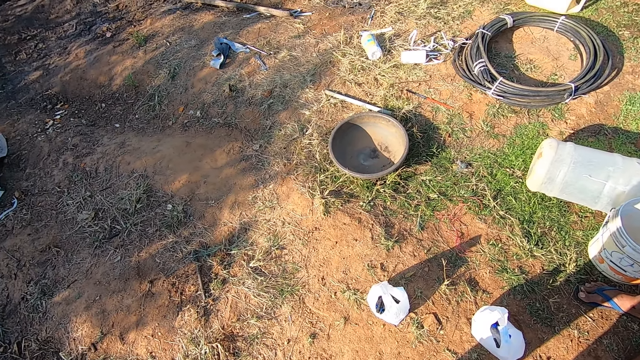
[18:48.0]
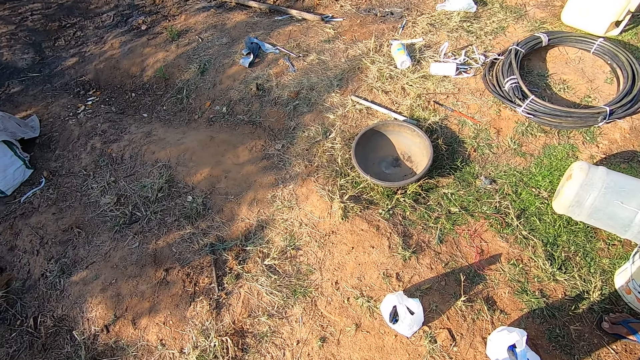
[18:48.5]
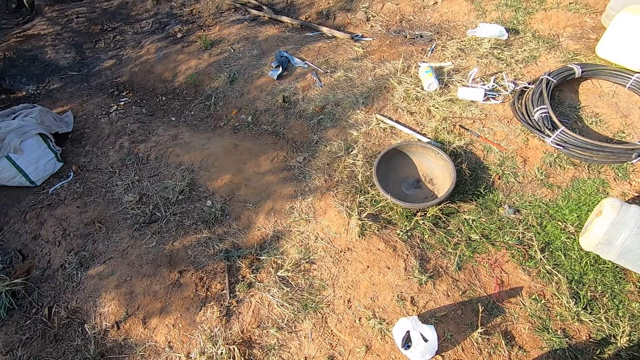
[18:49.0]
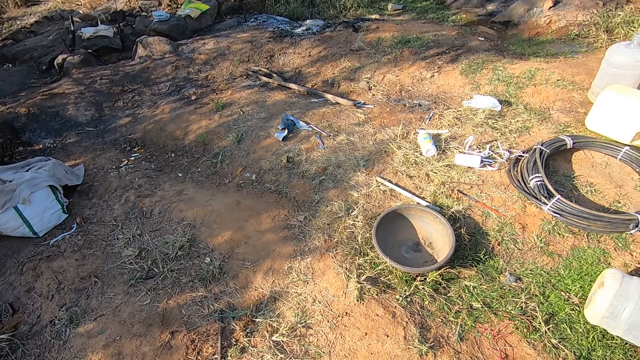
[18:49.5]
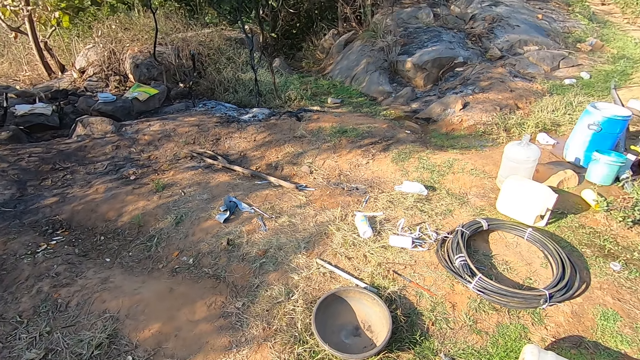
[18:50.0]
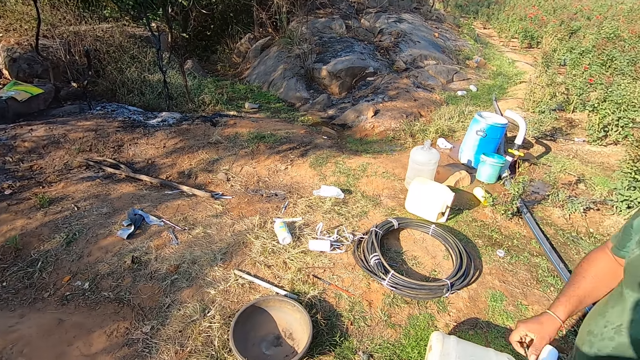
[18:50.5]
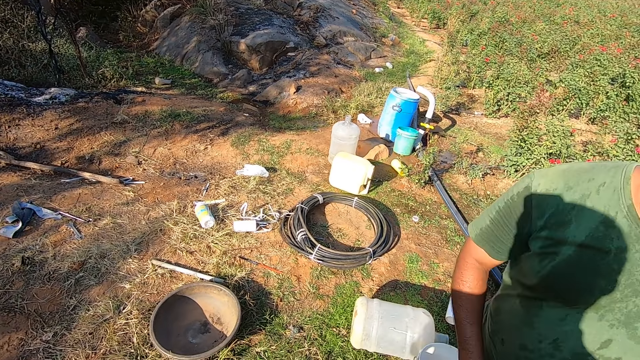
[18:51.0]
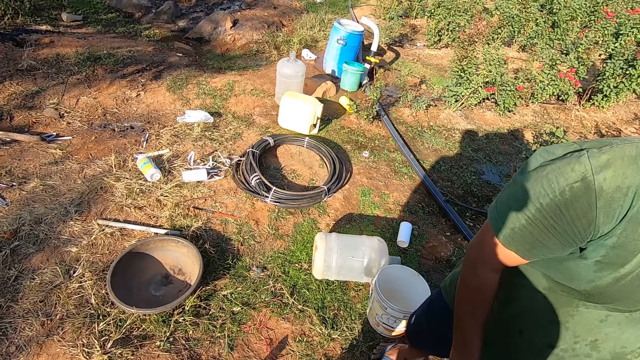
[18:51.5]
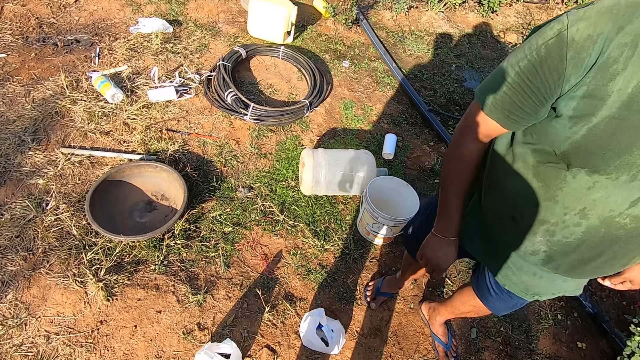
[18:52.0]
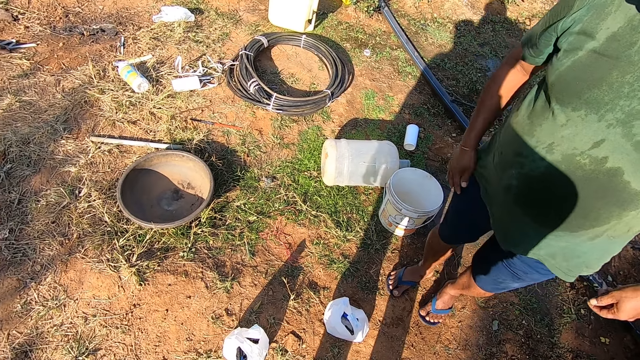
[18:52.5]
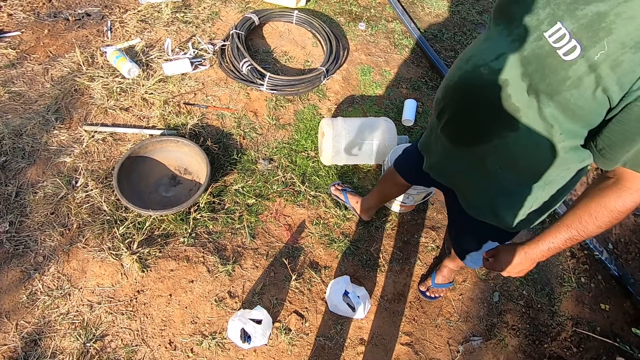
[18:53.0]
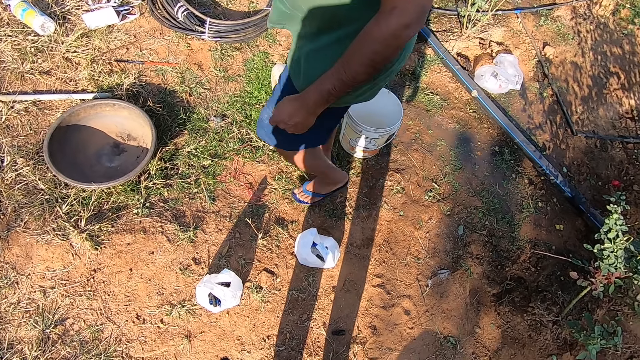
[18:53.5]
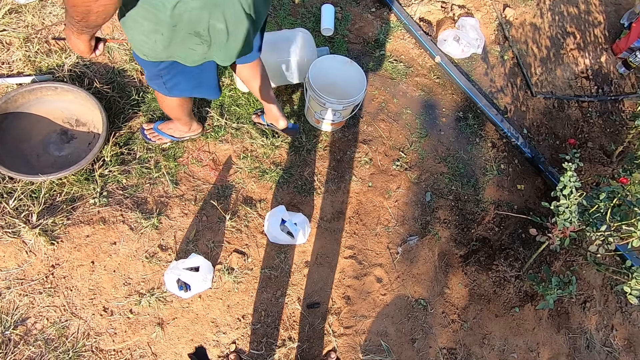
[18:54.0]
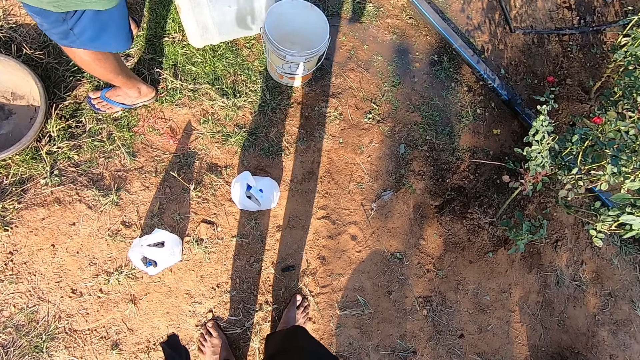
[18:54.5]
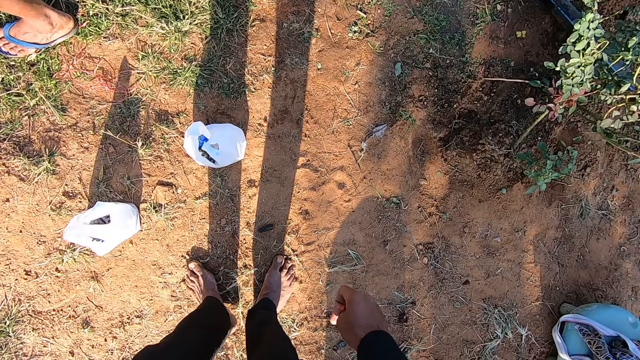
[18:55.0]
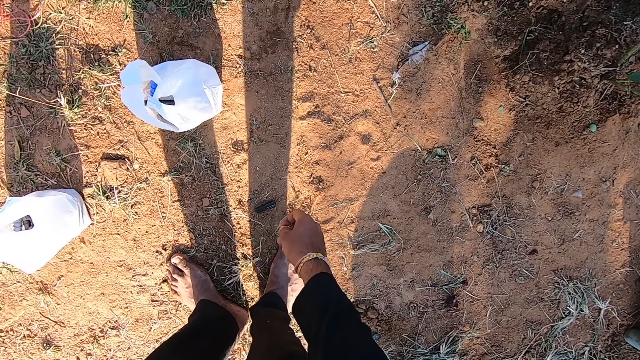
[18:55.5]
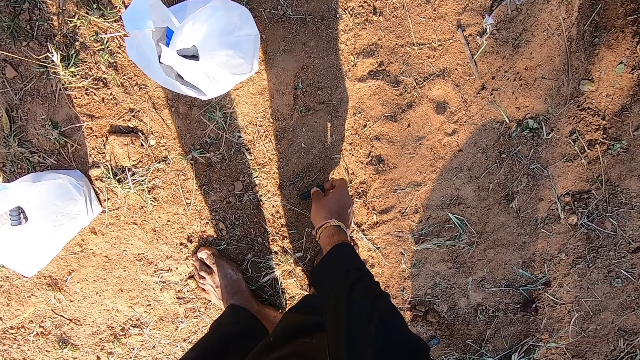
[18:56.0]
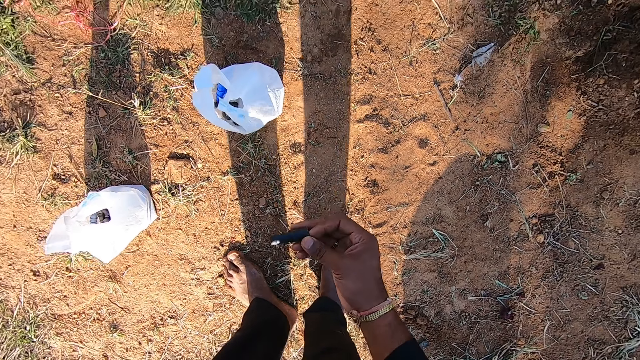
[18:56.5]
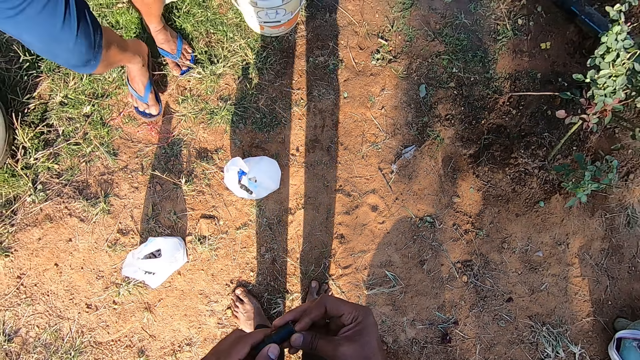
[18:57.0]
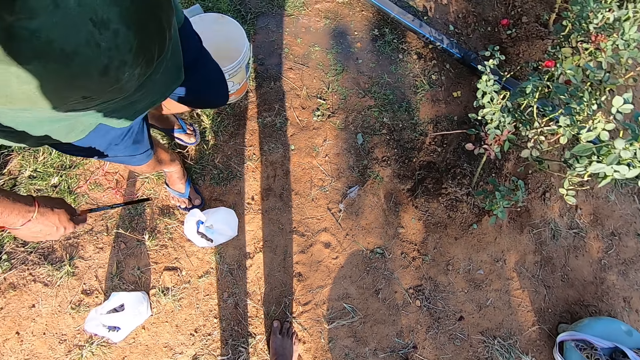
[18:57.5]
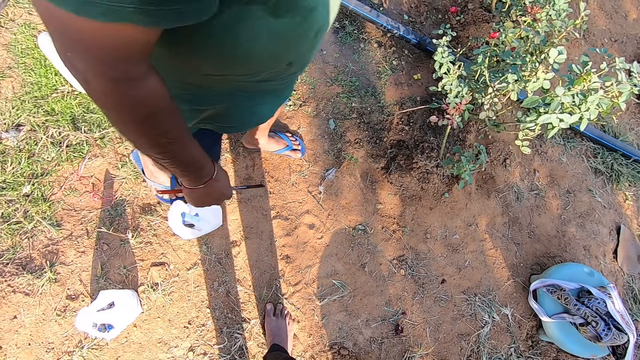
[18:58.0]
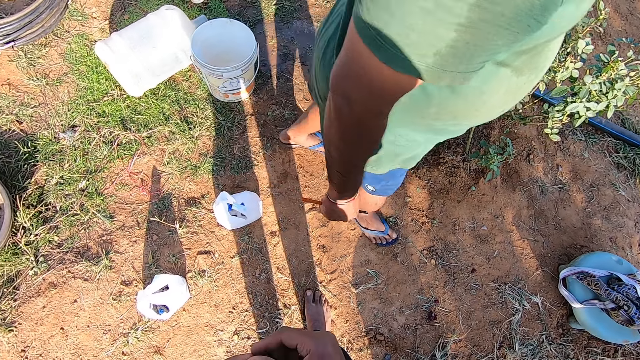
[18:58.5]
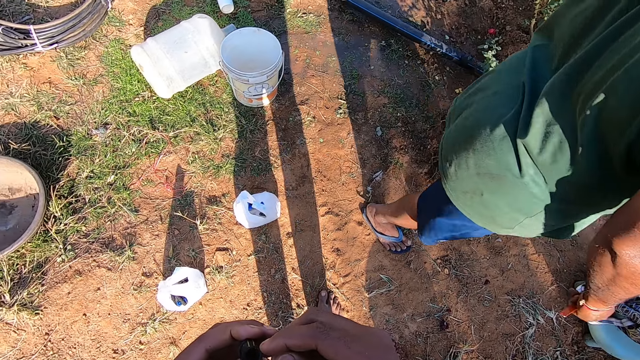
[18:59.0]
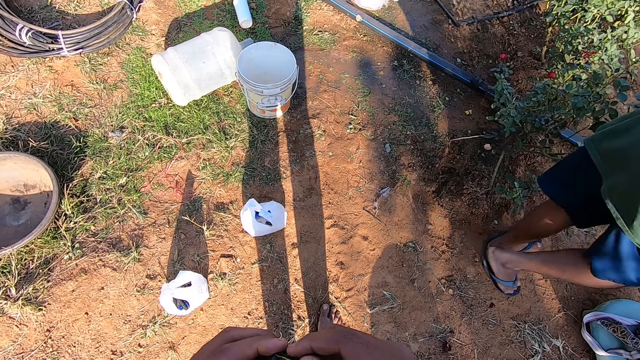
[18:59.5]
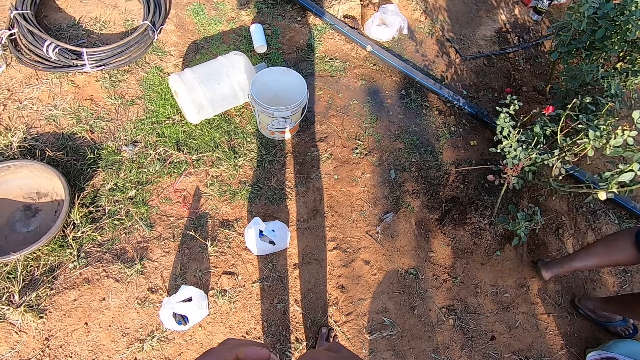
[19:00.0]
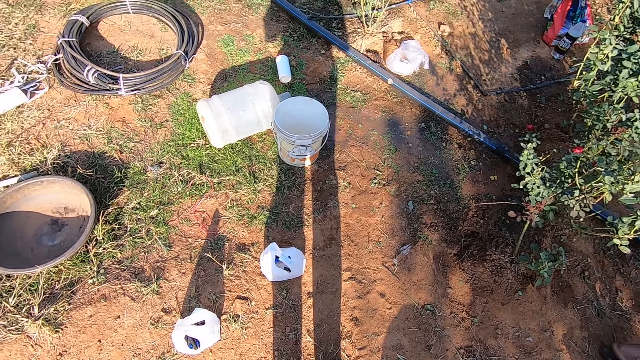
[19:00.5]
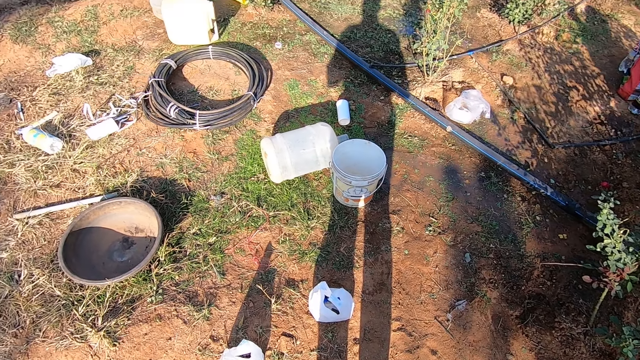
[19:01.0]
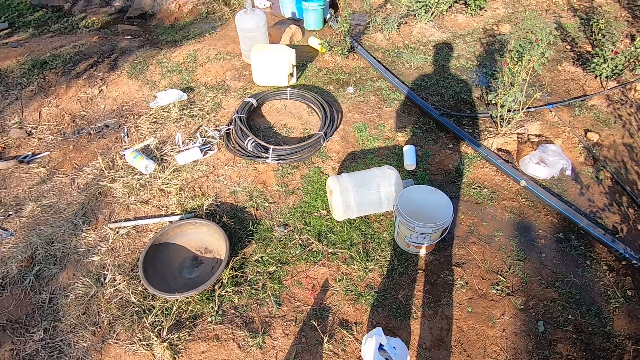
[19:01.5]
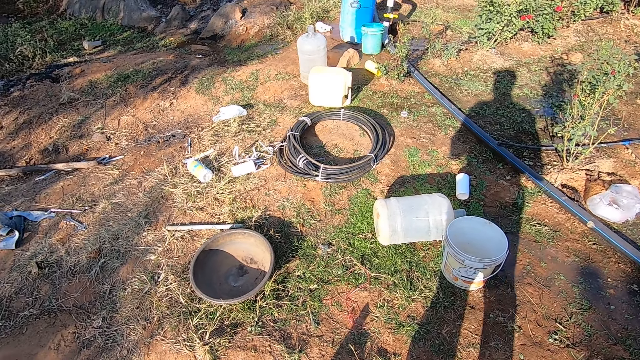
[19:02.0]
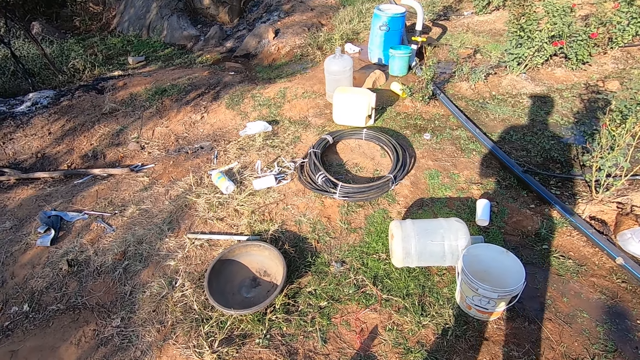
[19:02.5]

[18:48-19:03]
The camera wearer interacts with a man. The man walks around the garden. The camera wearer picks a pipe or cap from the ground with his right hand. He holds the pipe with both hands. Another man walks past the camera wearer.

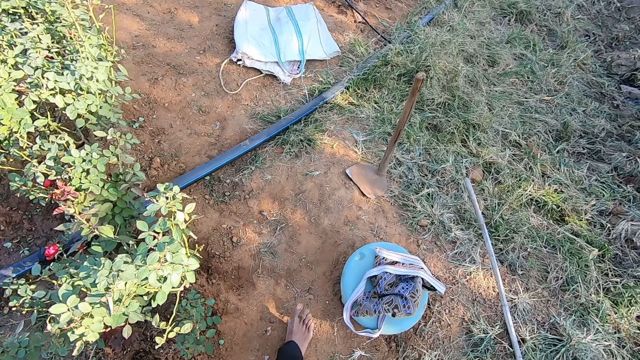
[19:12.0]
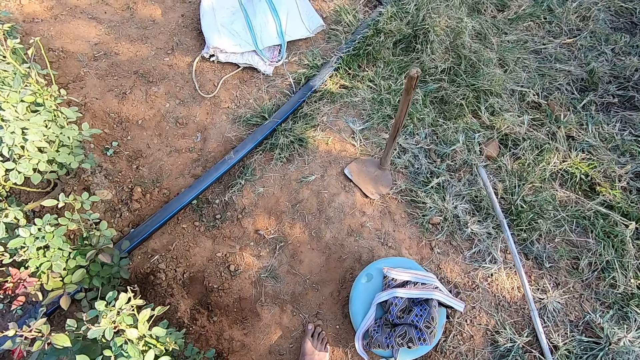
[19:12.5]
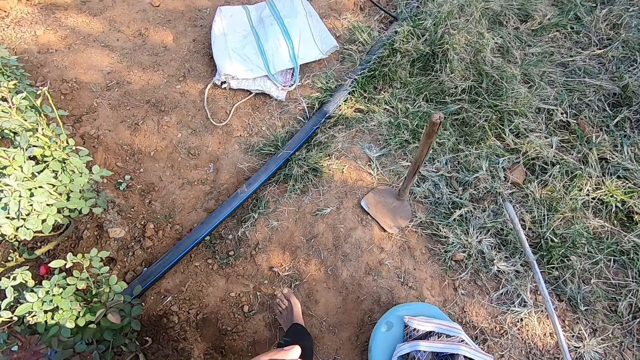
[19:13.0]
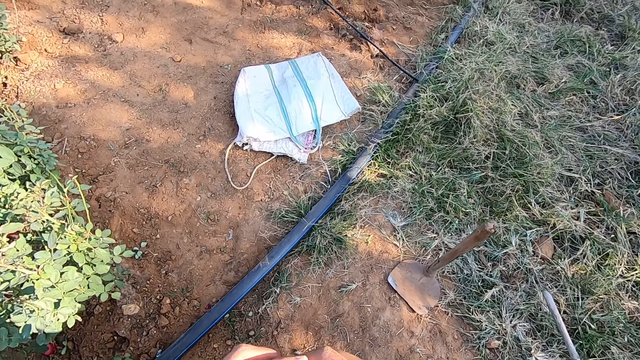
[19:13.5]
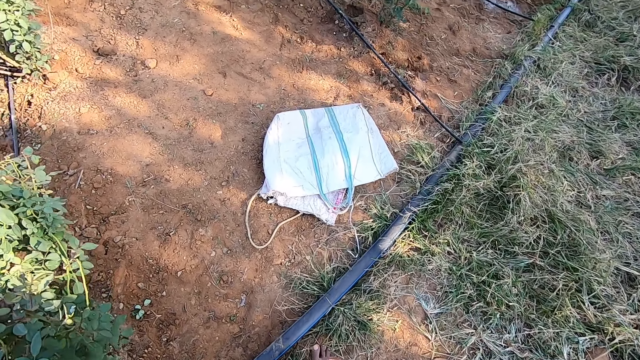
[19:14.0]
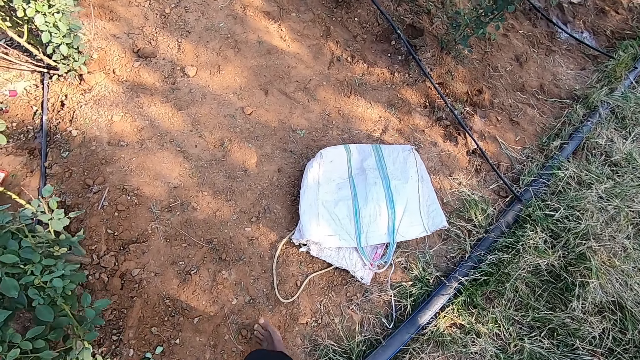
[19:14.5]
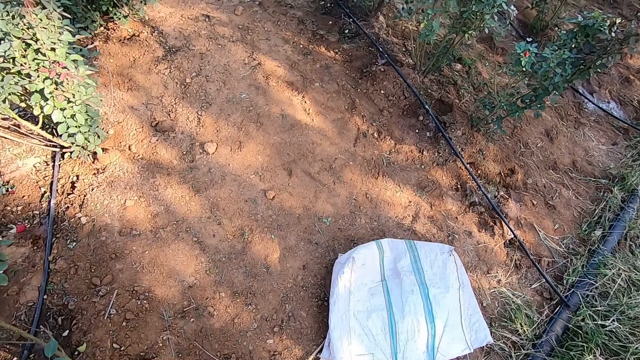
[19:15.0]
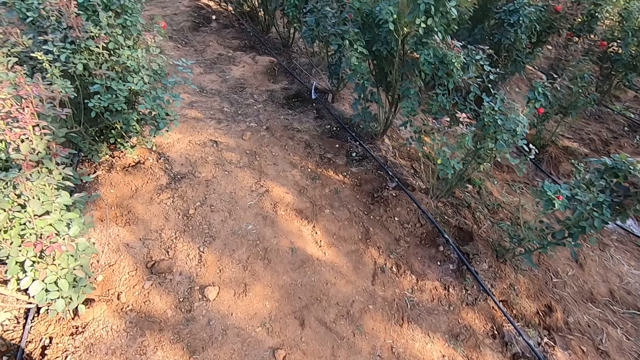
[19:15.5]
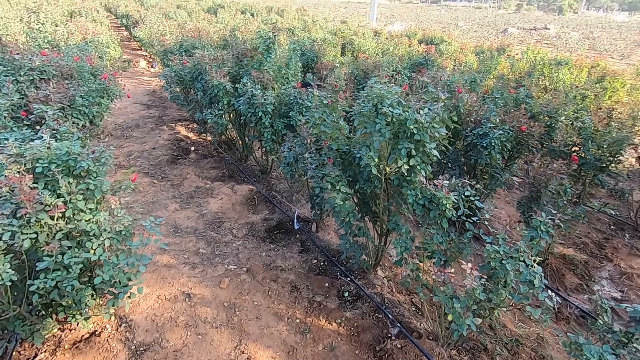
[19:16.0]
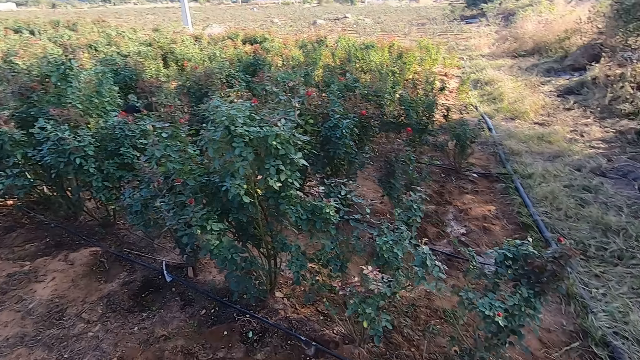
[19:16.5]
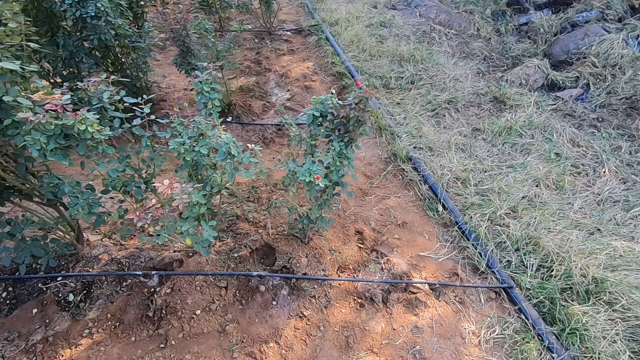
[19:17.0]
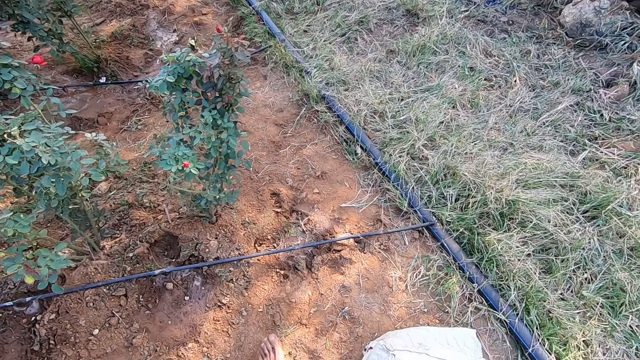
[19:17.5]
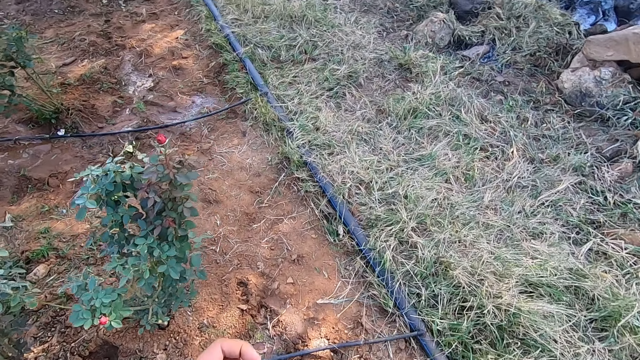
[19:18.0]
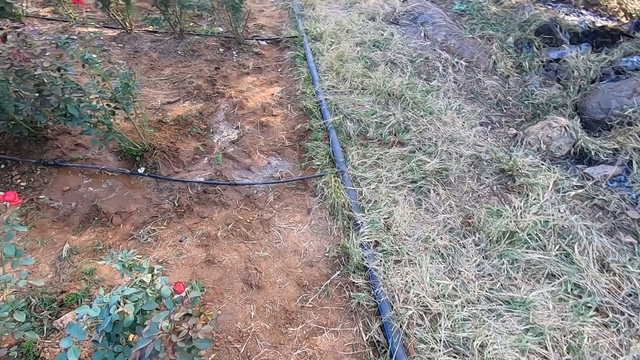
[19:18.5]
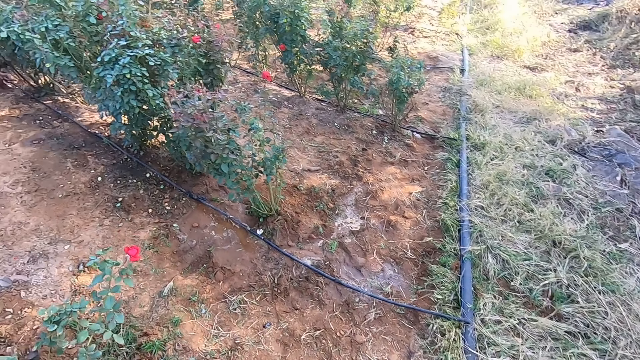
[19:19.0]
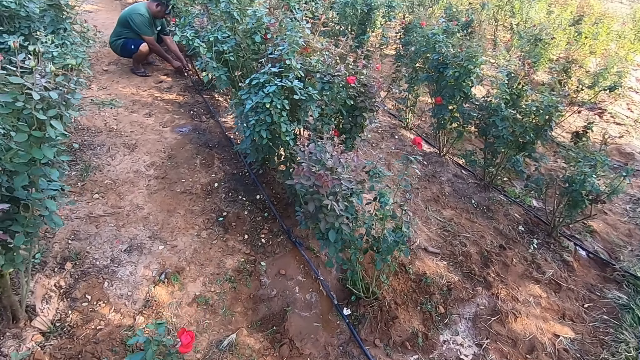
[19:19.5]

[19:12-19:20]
The camera wearer walks around the garden.
